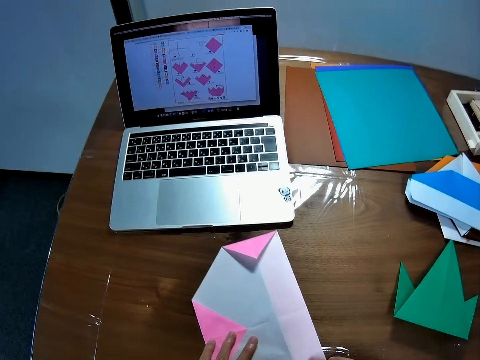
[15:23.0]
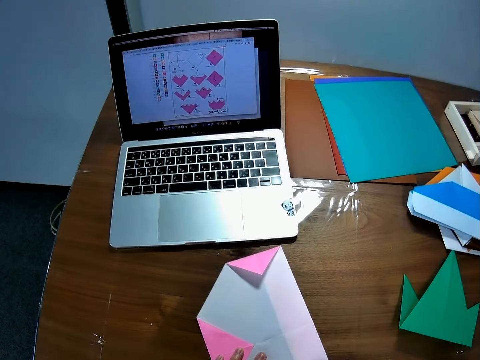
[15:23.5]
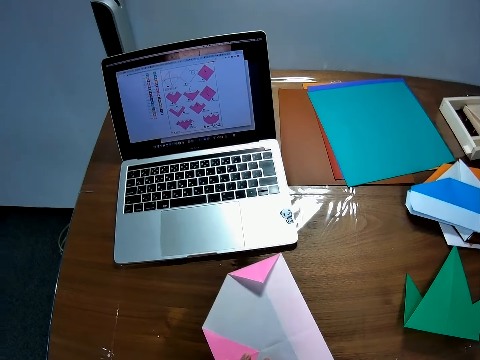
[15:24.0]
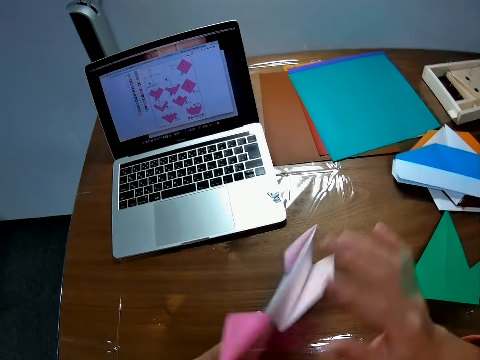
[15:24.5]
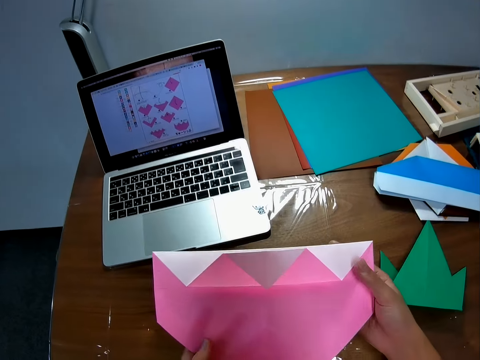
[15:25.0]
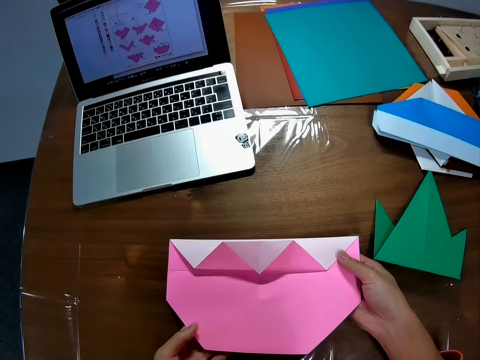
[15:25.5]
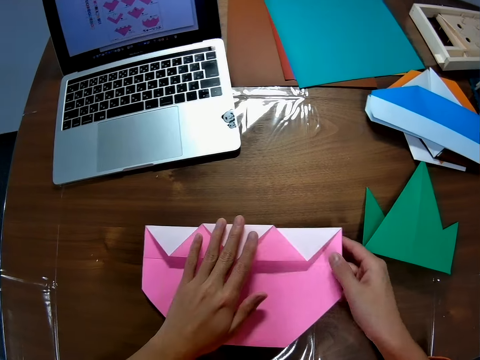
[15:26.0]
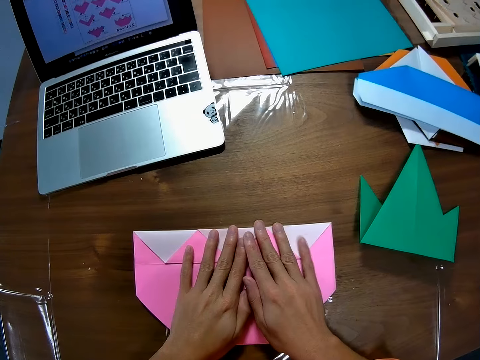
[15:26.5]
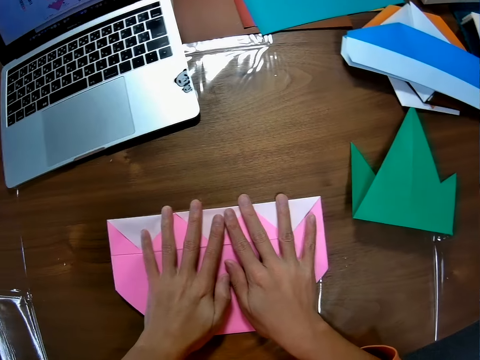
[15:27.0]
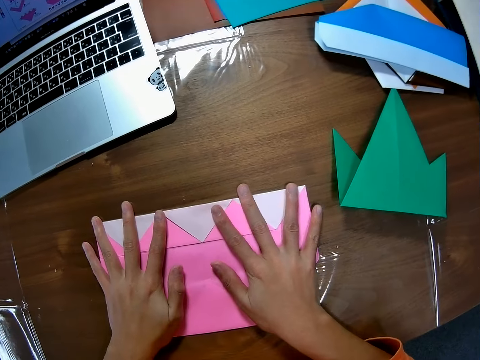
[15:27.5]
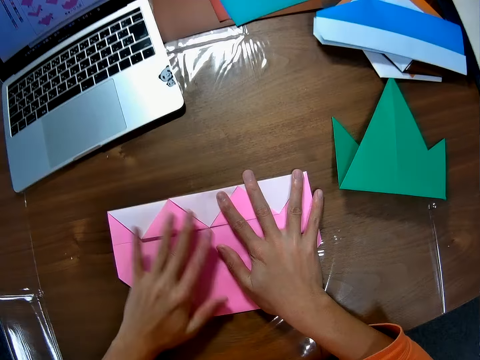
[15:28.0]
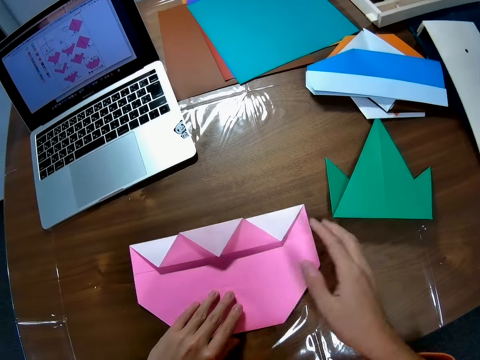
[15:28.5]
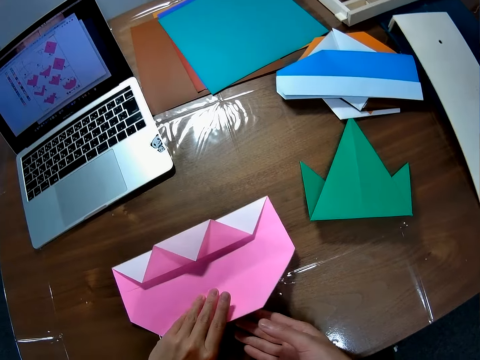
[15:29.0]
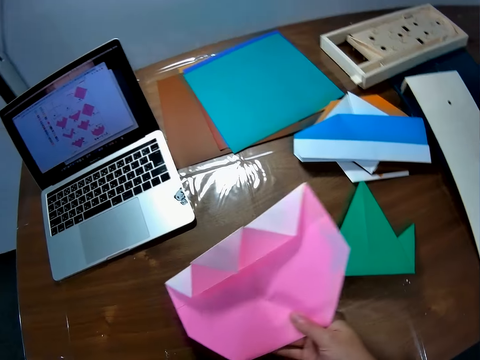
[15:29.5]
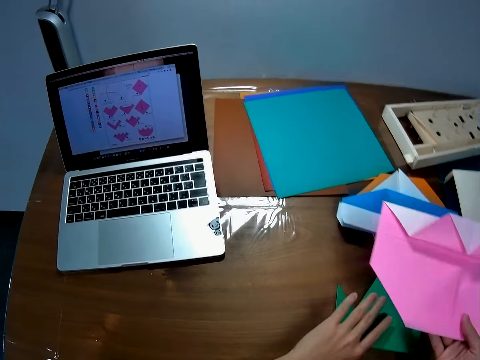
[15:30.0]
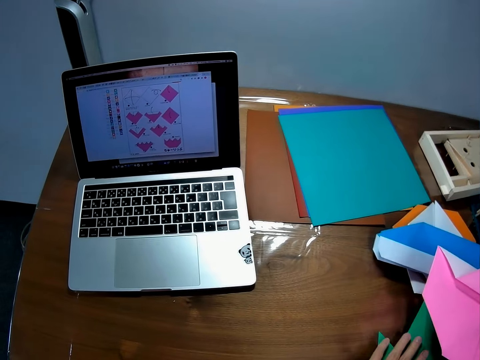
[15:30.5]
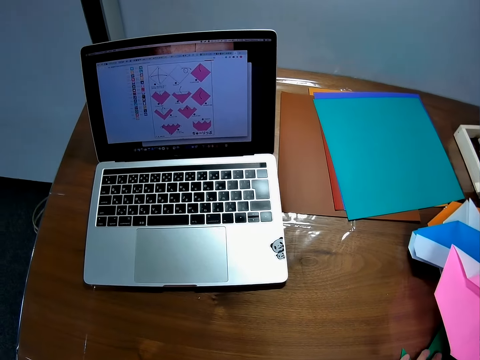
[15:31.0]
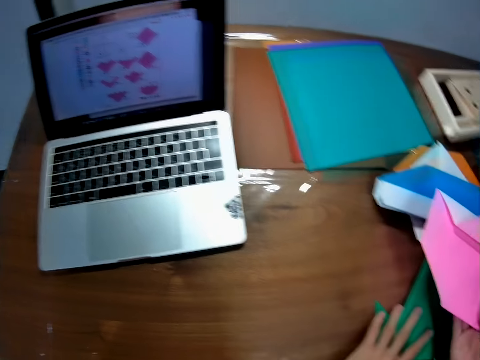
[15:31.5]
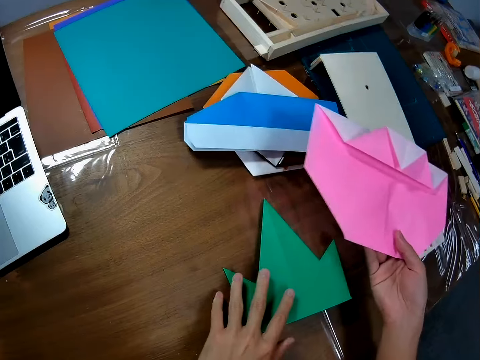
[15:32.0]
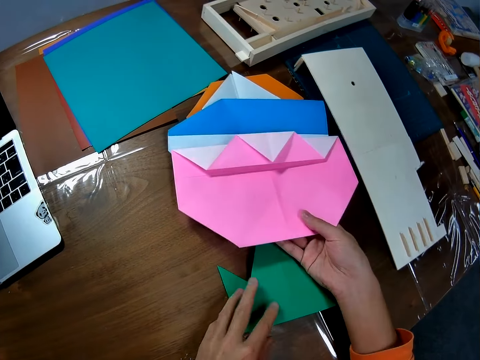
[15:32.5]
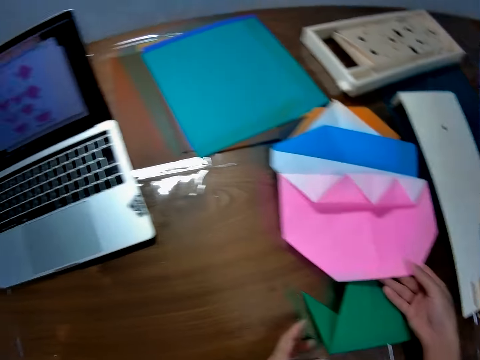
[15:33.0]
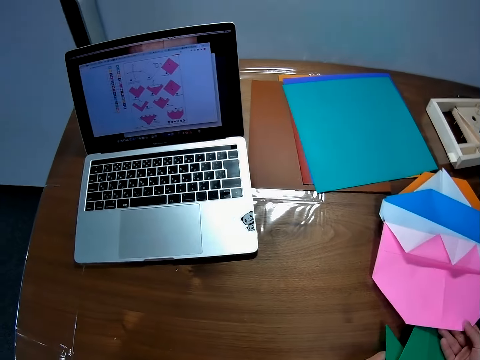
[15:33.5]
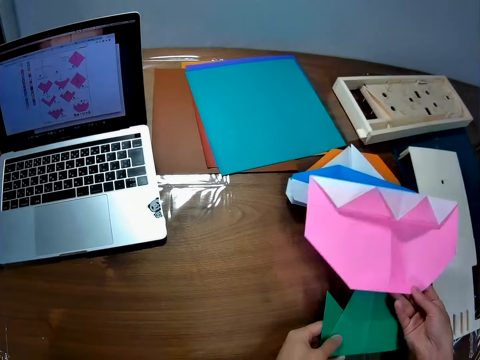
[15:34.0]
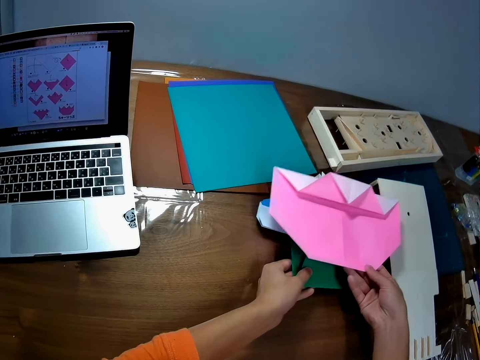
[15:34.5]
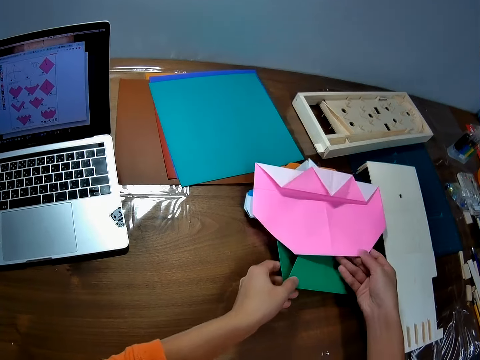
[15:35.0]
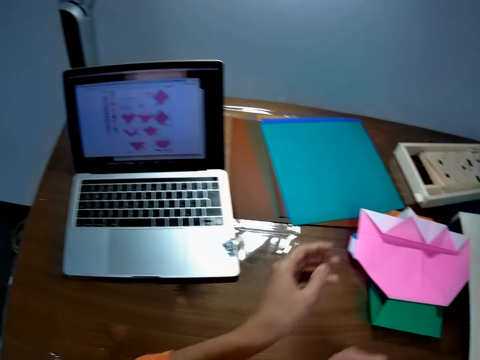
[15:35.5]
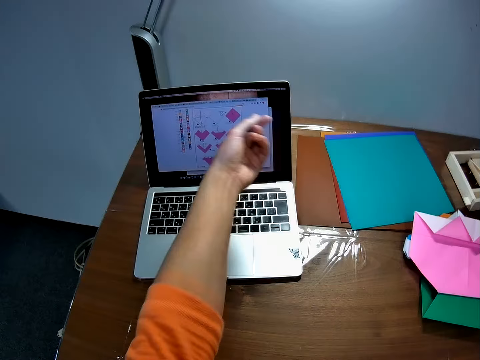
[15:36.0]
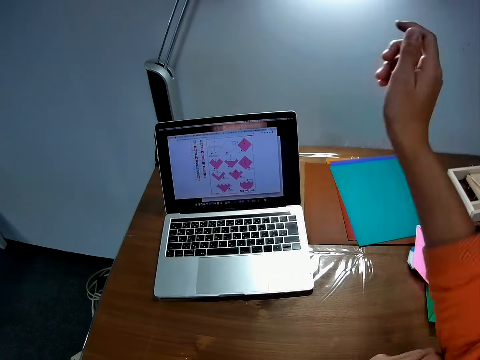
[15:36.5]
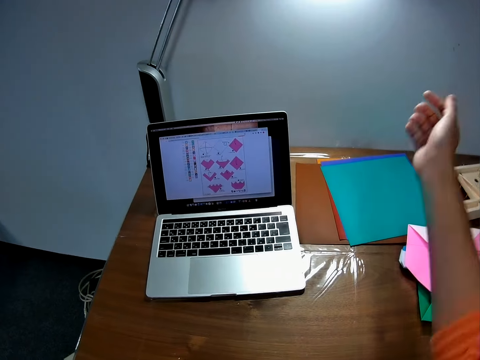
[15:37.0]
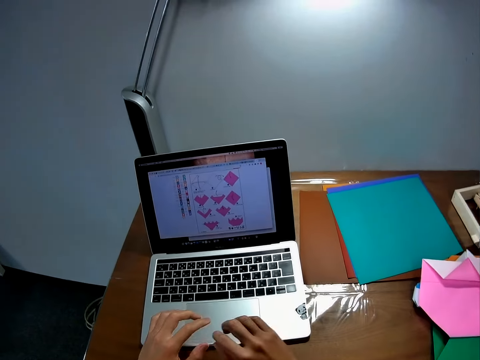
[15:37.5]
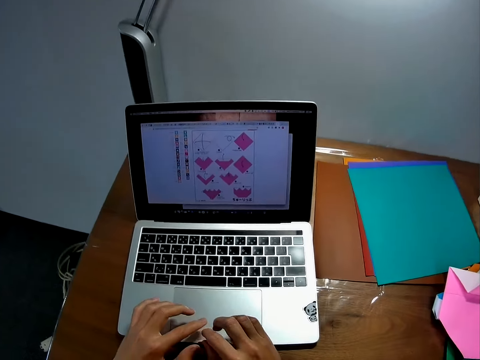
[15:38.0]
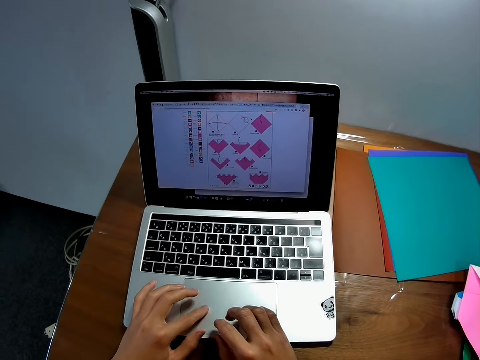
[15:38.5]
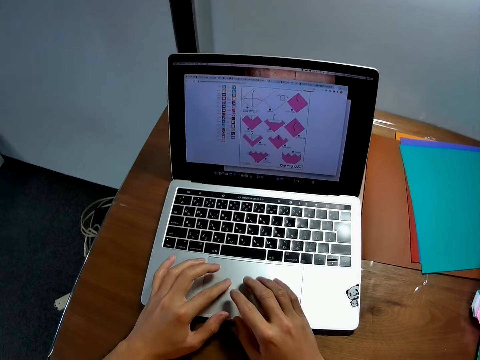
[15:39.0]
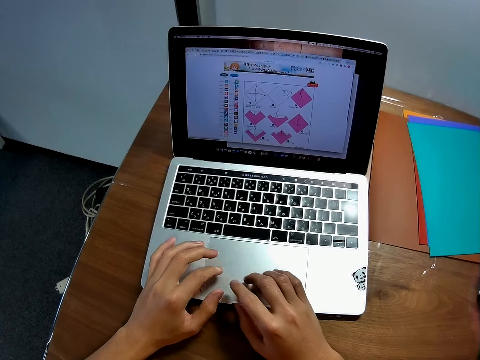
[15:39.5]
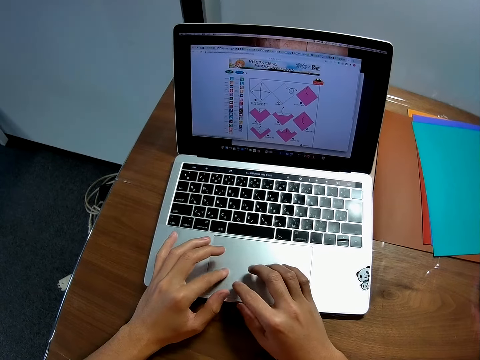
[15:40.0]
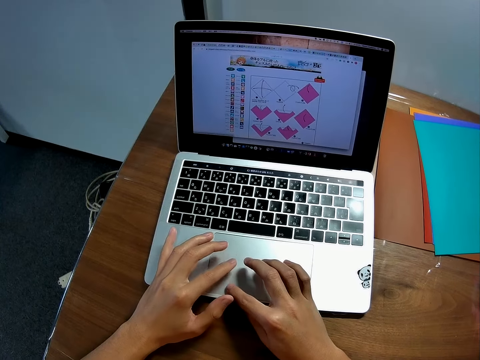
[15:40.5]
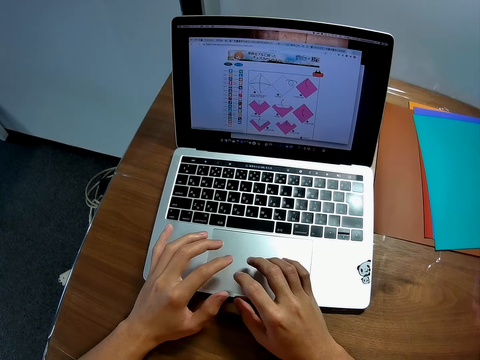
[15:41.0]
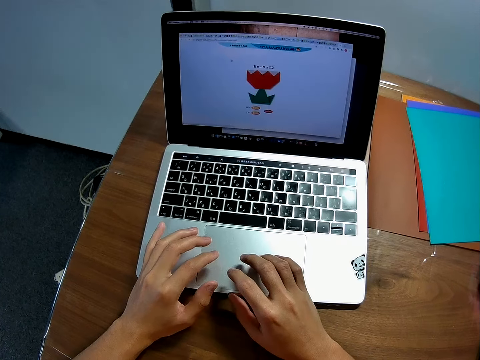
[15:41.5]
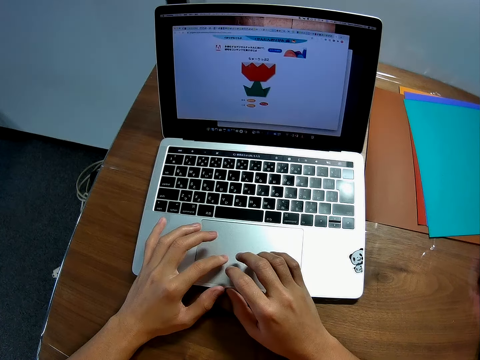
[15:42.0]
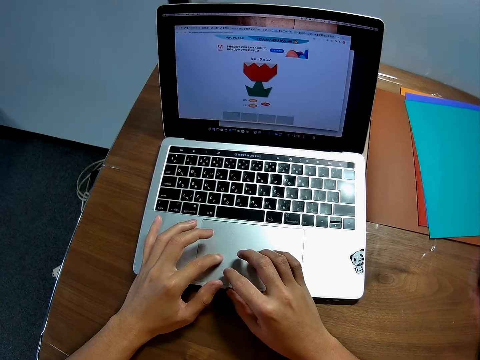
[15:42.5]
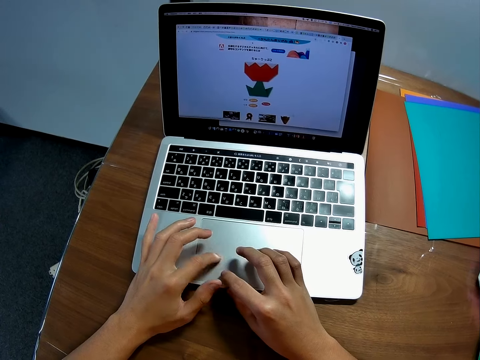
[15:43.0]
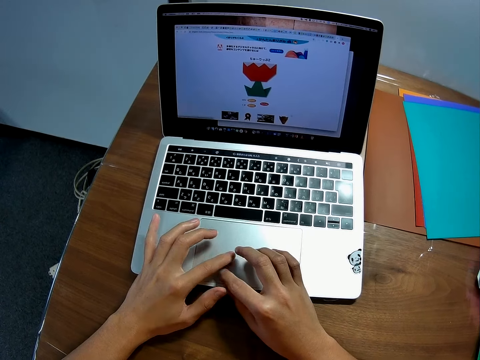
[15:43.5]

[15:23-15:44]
The camera wearer flips the kraft paper with his hands. He puts the pink paper on the table with his hands. He folds the pink paper with his hands. He picks up the pink paper on the table with his hands. He holds a green papercraft on the table with his left hand. He moves the kraft paper. He compares the green papercraft and the pink paper on the table with his hands. He puts the green papercraft and the pink paper on the table with his left hand and right hand respectively. He adjusts the sleeves of his clothes with his hands. He operates a computer with his hands.

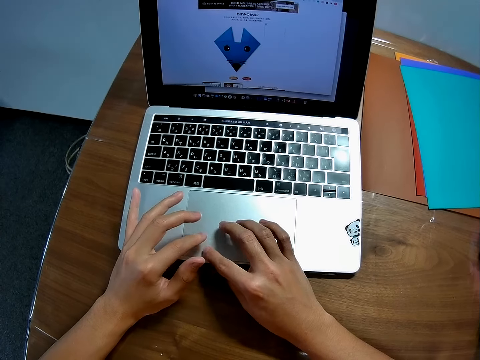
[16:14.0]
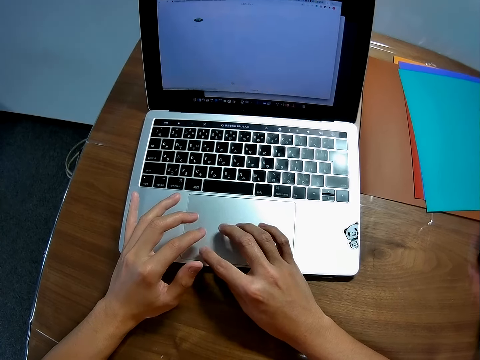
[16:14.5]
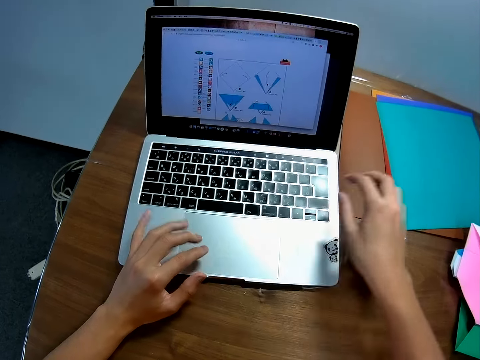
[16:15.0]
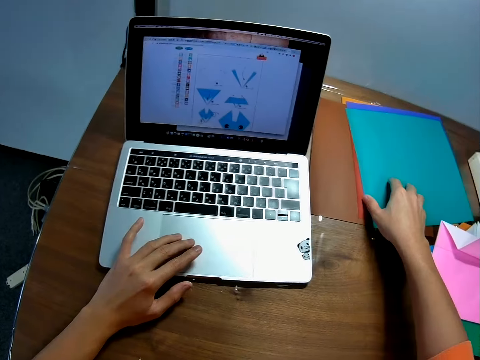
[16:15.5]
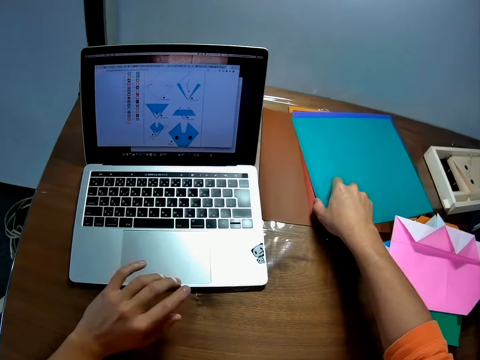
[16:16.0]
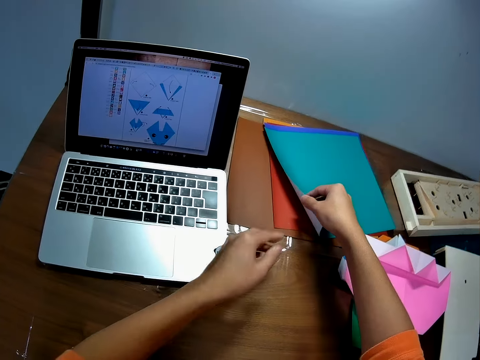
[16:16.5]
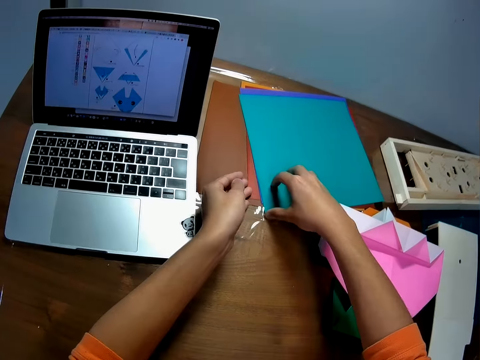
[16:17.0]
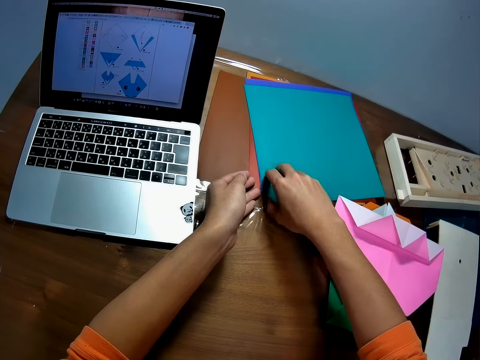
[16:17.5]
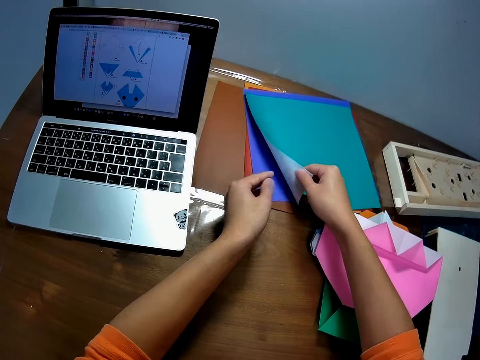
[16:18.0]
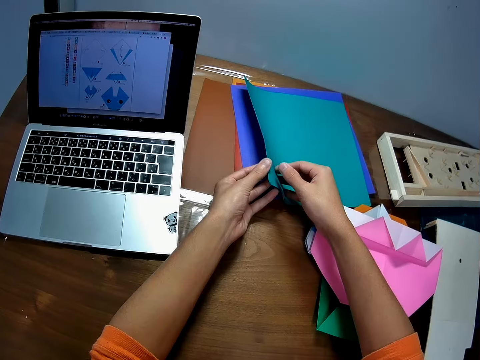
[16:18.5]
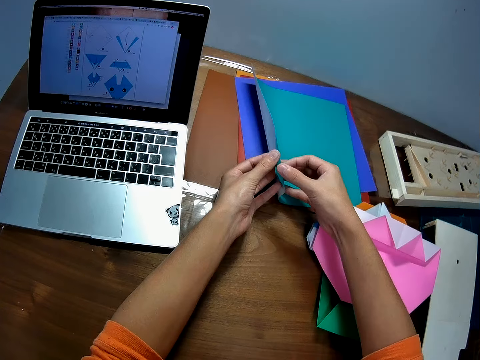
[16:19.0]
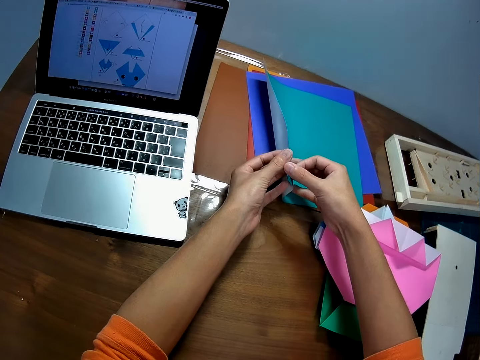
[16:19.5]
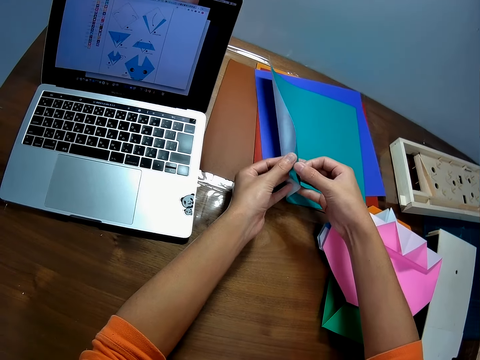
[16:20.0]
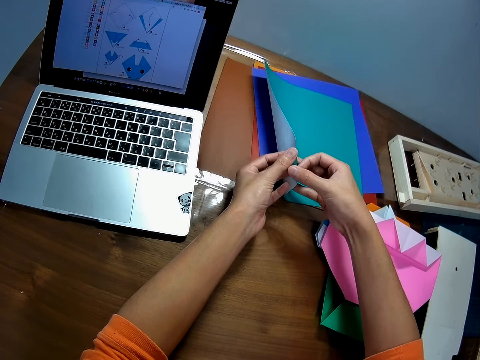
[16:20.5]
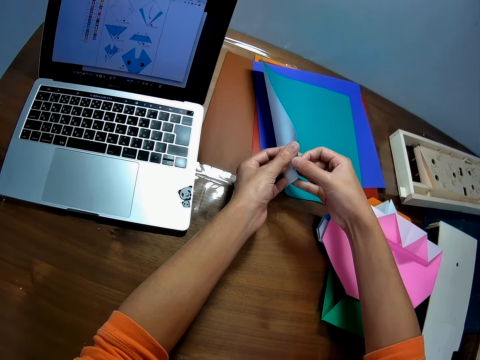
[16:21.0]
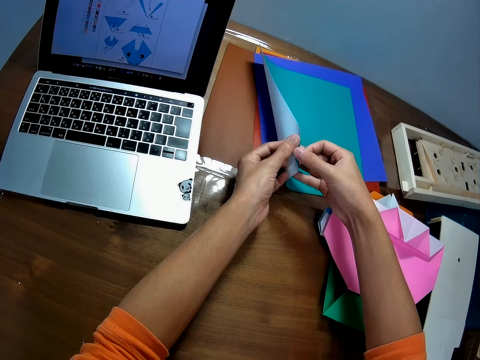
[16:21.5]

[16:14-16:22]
The camera wearer puts his right hand on a stack of blue papers on the table. He selects a blue paper with his hands. He opens the kraft paper.
